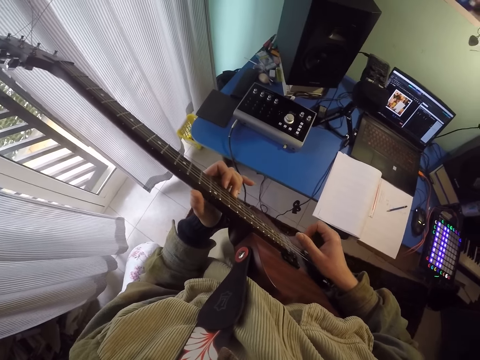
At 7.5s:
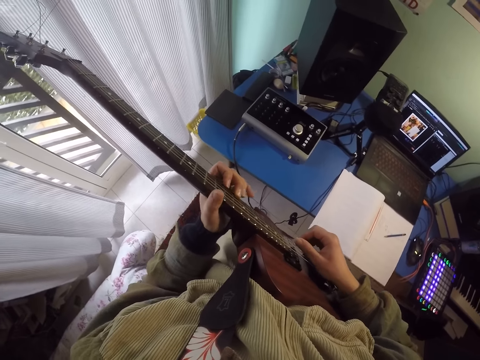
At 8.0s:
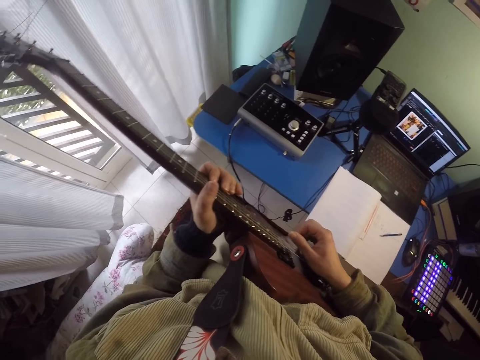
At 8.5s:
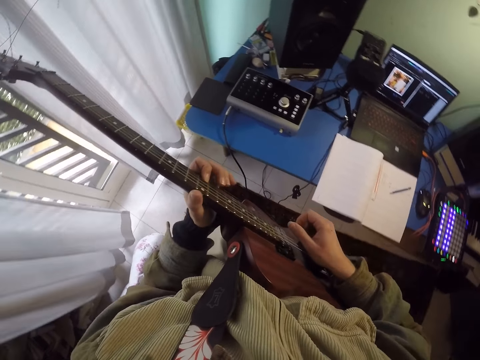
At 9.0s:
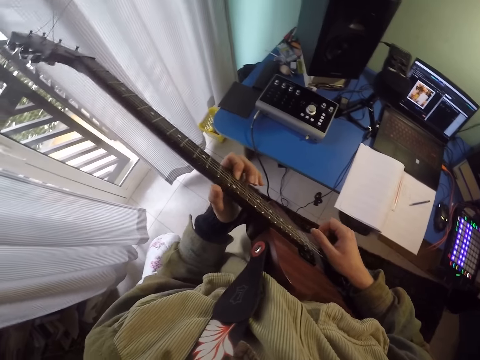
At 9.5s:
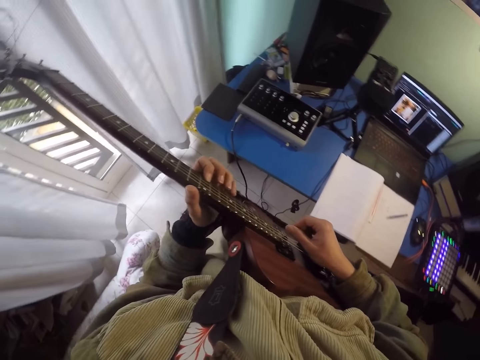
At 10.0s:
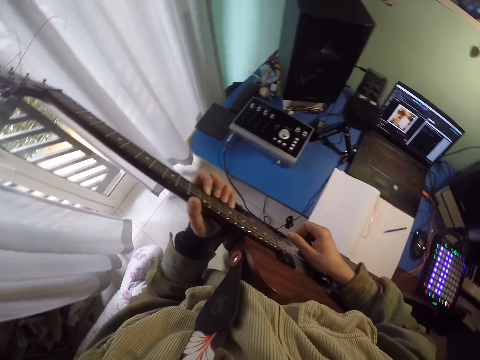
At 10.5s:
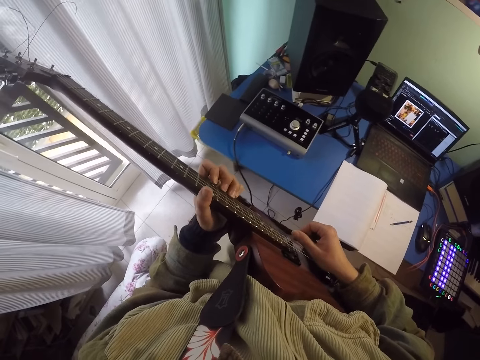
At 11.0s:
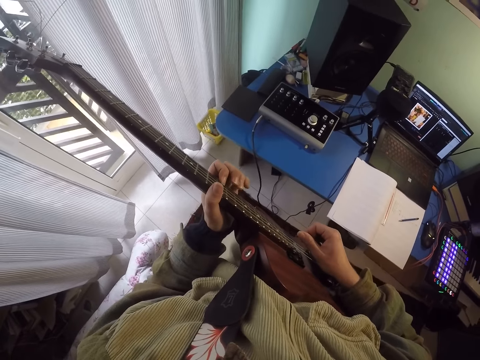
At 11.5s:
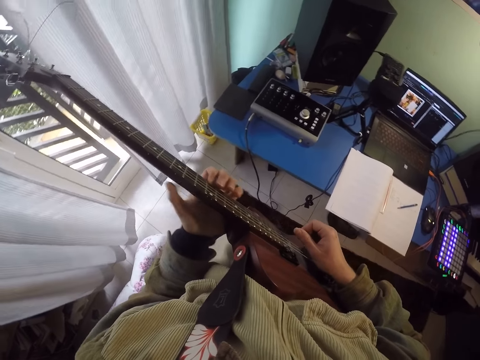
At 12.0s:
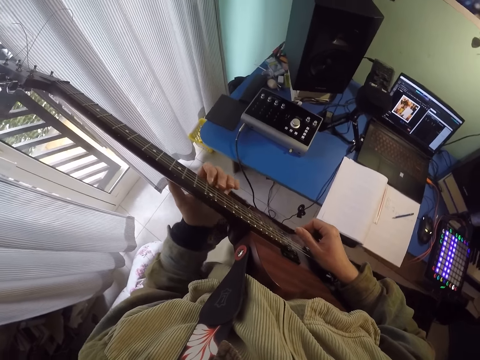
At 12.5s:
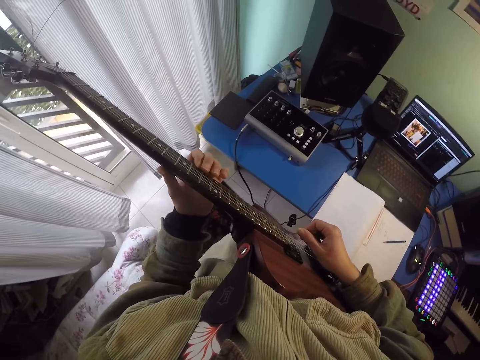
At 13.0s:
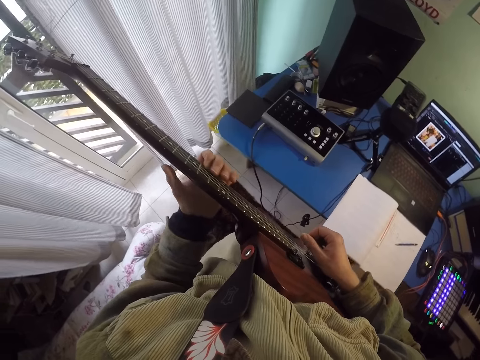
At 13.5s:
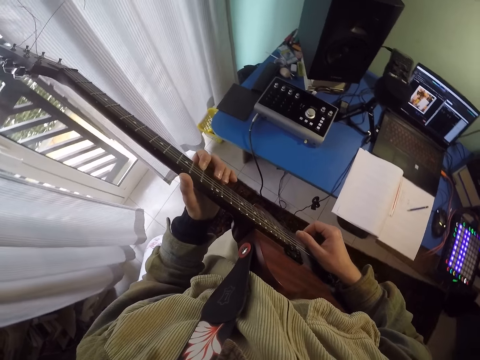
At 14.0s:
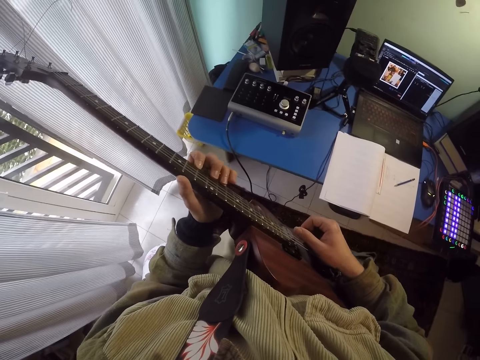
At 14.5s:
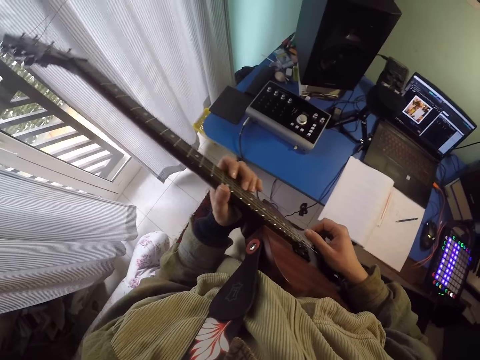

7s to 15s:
The camera wearer plays guitar. They play guitar again.

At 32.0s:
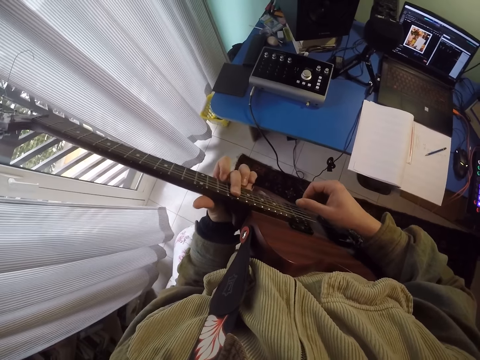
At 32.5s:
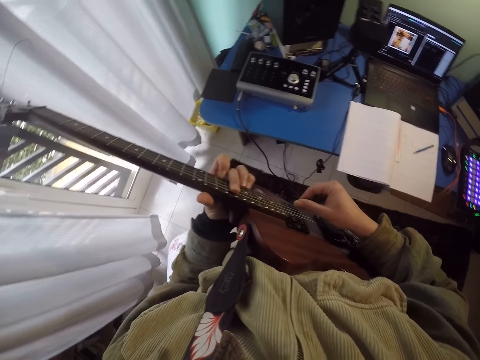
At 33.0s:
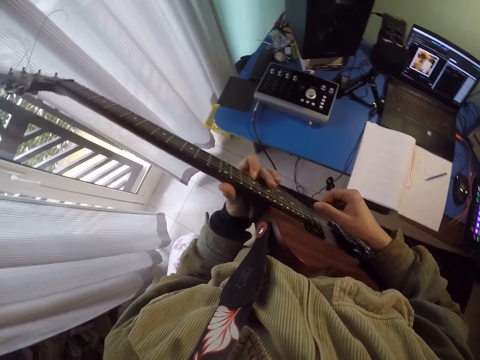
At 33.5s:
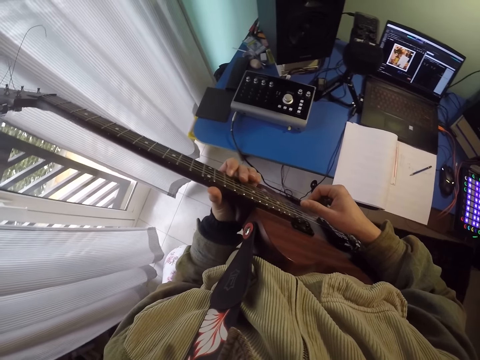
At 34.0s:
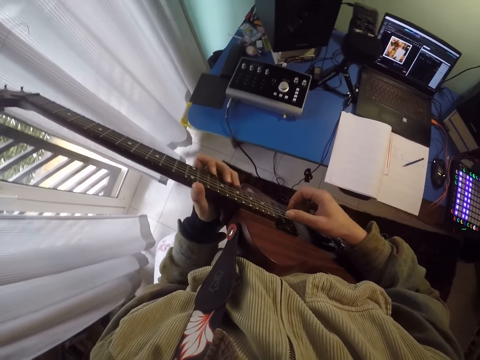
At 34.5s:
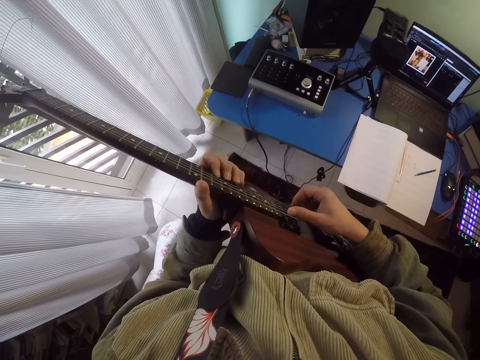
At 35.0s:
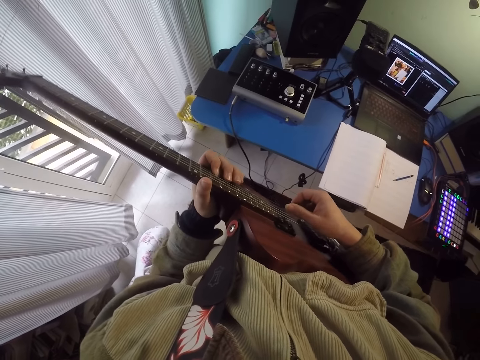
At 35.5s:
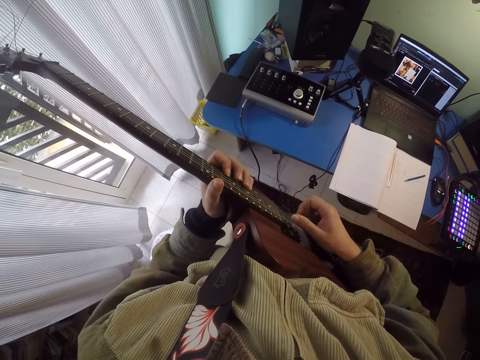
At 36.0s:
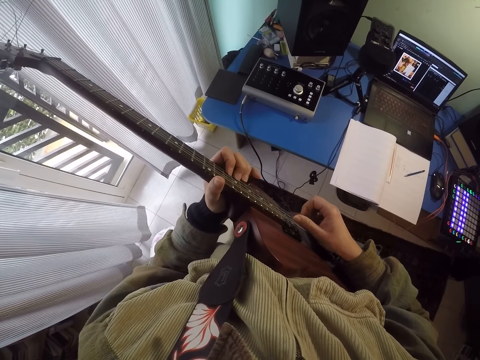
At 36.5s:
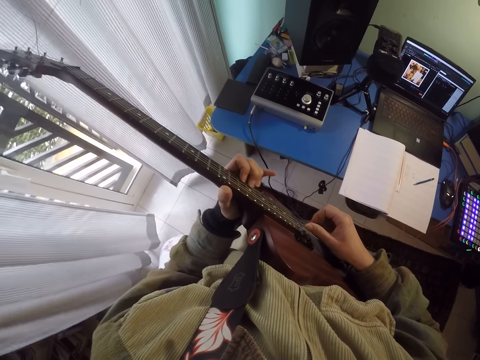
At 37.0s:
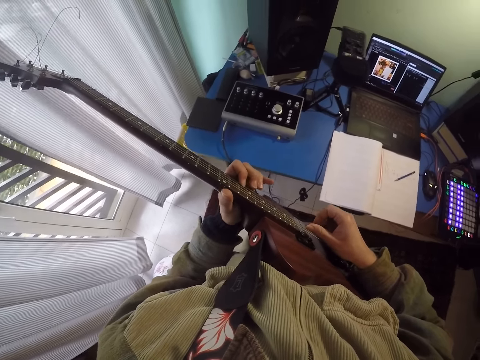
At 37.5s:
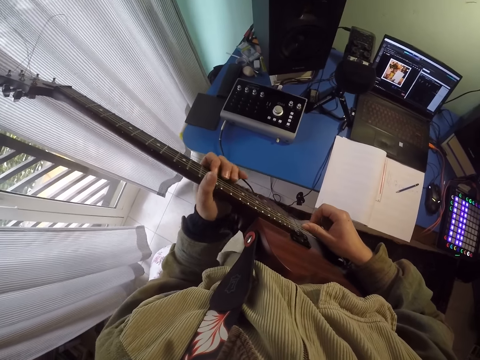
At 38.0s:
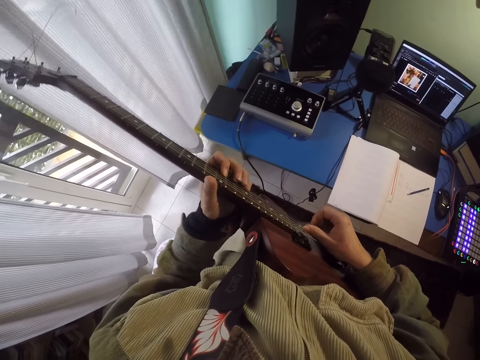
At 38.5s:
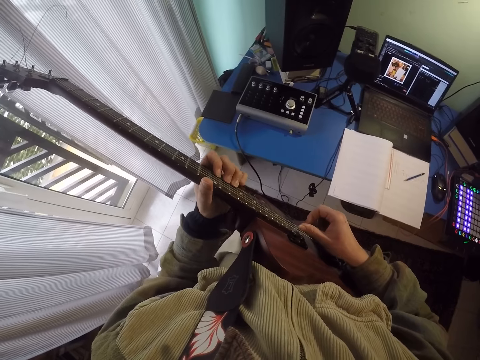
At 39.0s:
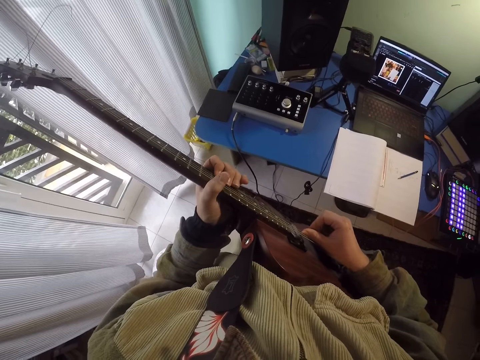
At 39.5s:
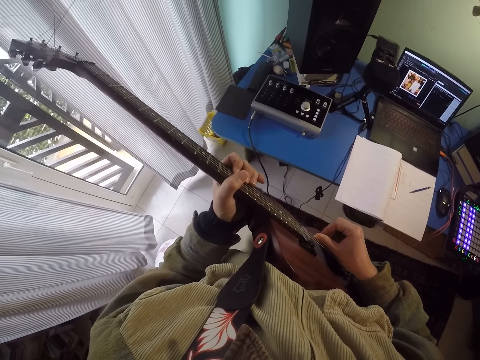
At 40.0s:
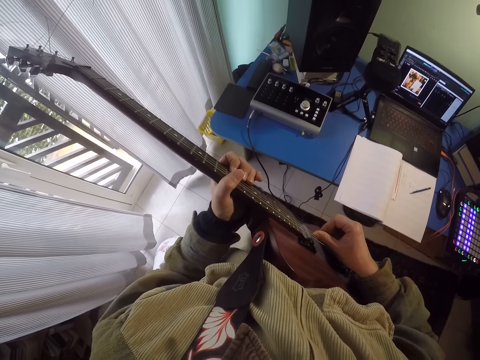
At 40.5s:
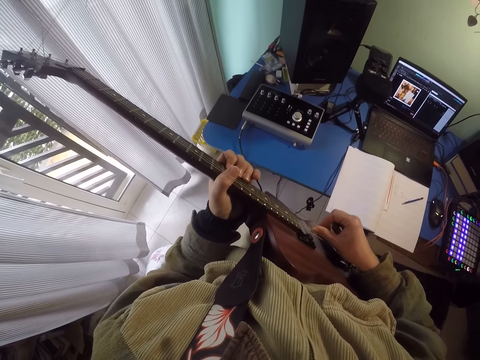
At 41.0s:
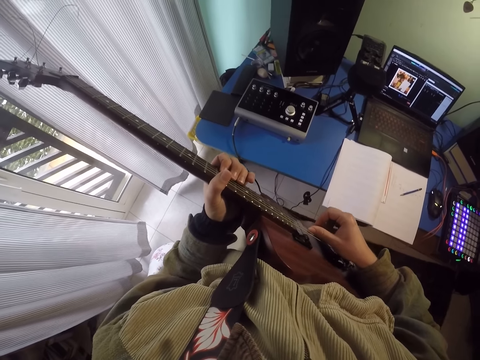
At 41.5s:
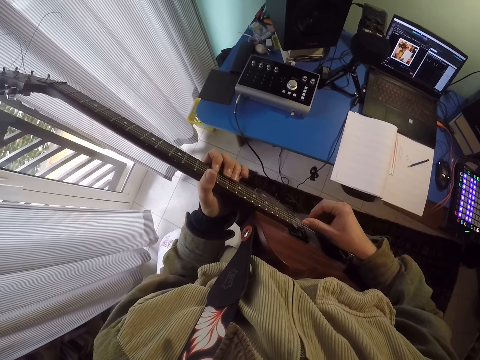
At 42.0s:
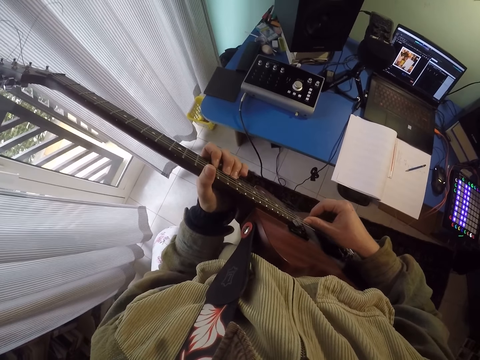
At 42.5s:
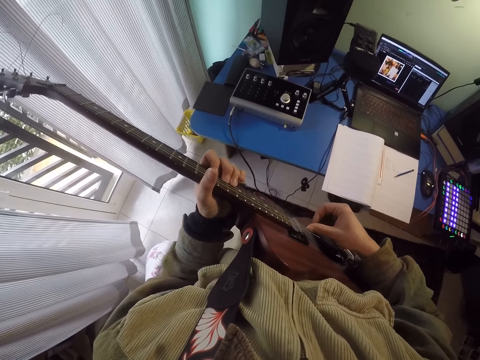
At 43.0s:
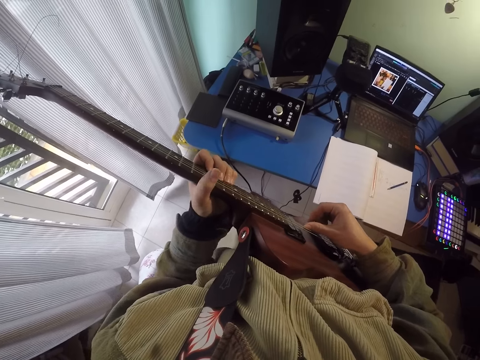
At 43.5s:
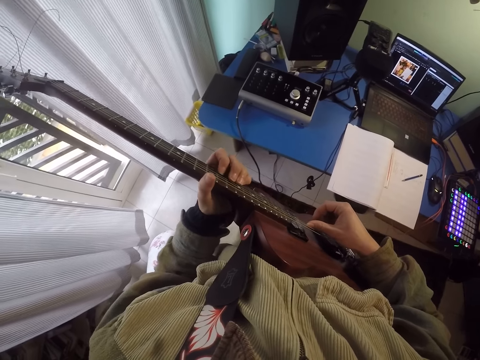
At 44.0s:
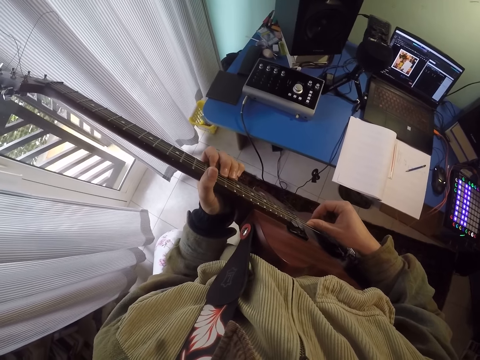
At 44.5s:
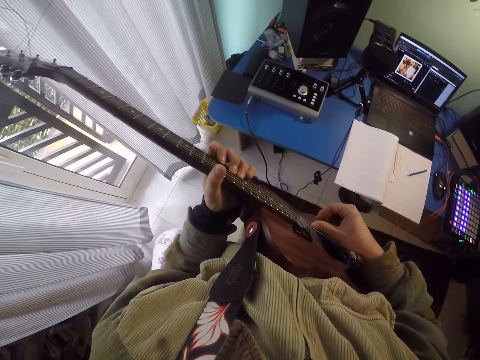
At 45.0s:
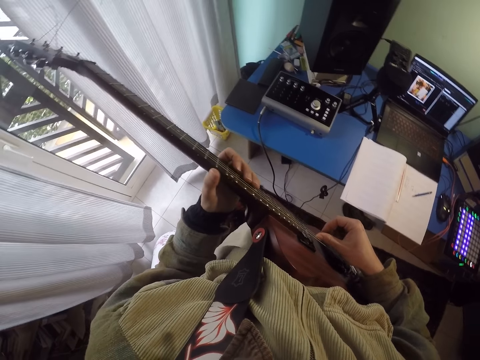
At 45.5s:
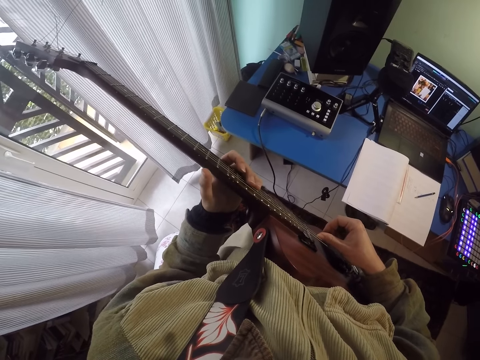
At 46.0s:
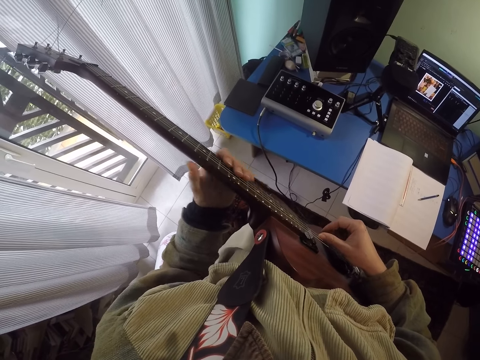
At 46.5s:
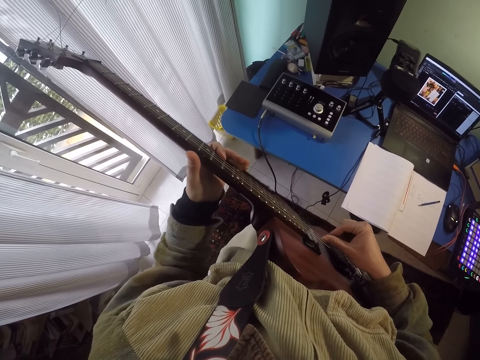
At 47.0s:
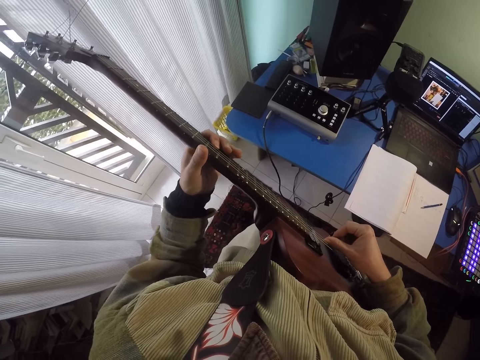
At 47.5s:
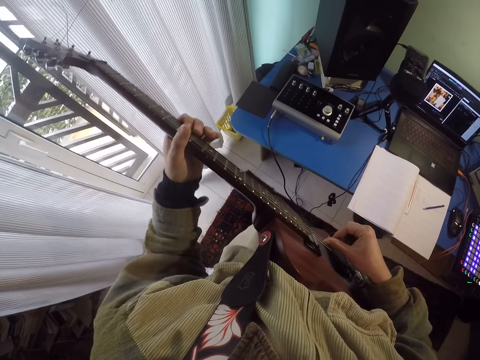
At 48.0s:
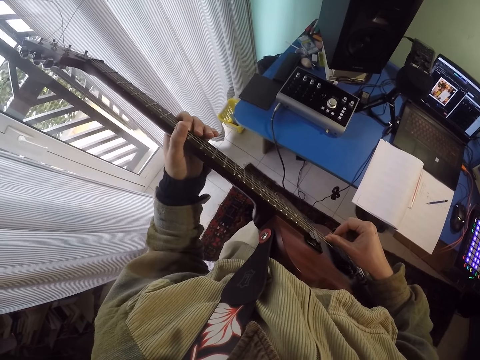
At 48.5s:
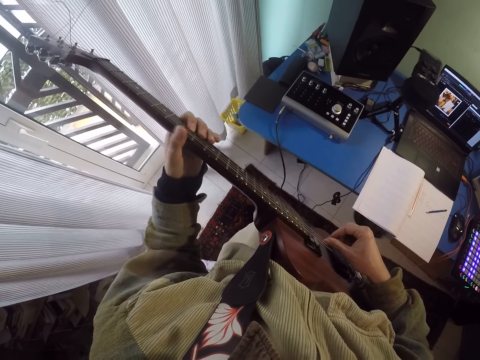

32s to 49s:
The camera wearer plays guitar repeatedly.
